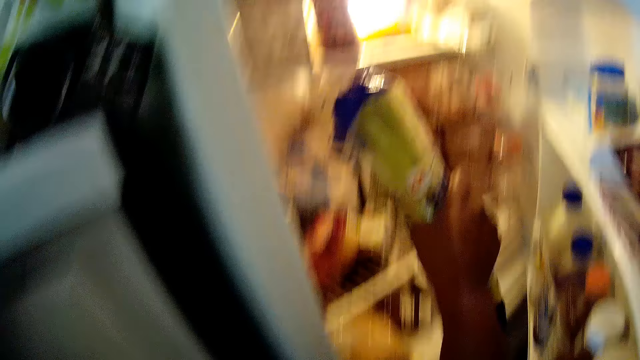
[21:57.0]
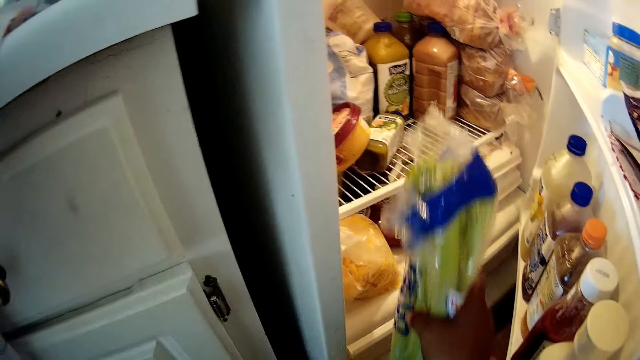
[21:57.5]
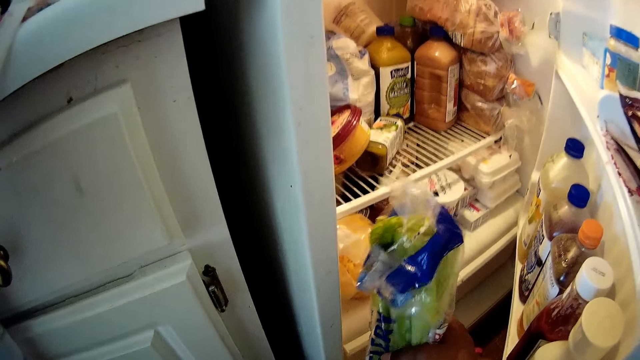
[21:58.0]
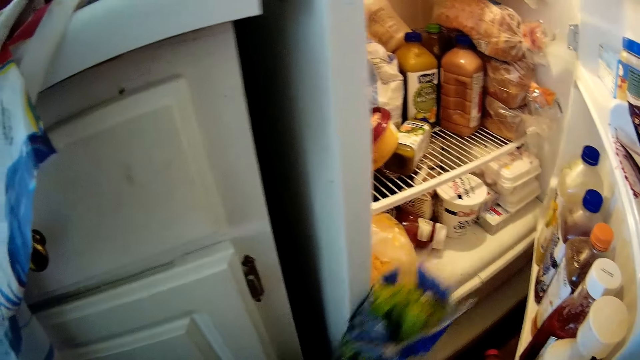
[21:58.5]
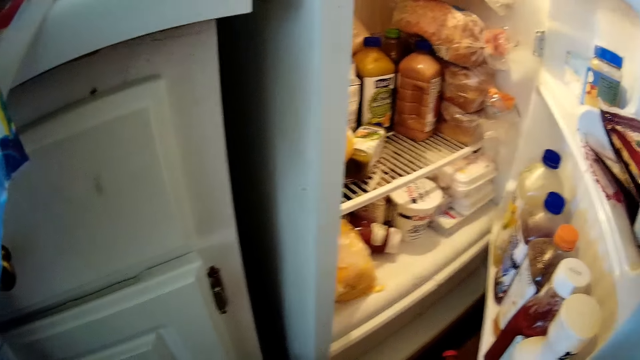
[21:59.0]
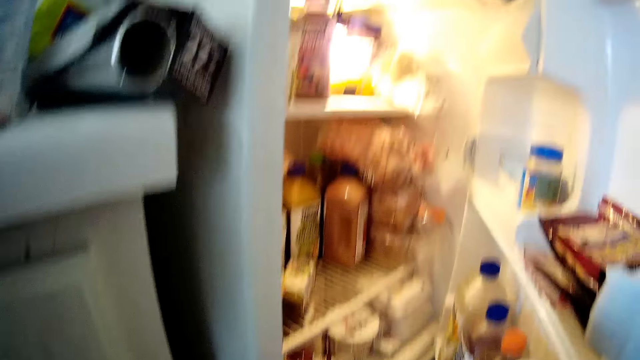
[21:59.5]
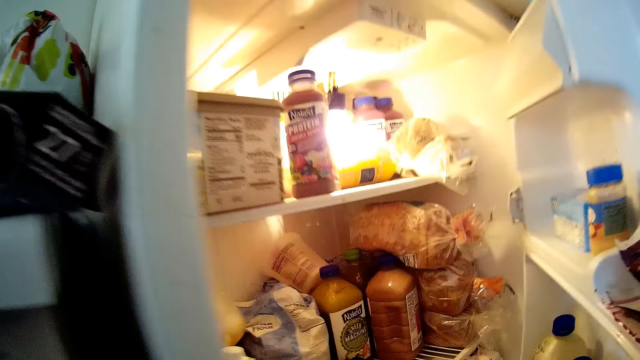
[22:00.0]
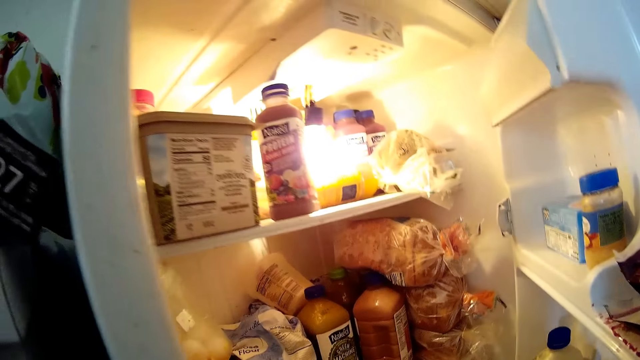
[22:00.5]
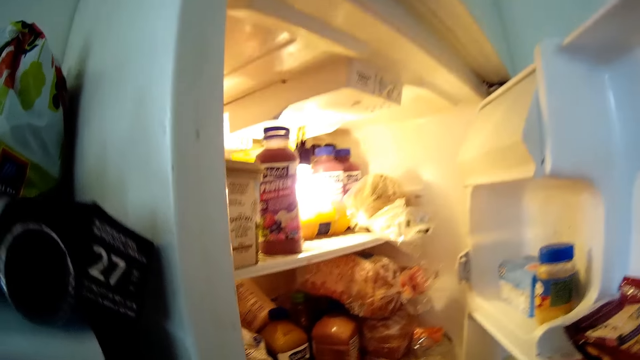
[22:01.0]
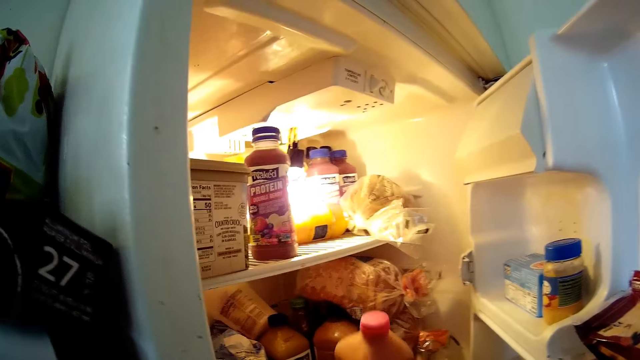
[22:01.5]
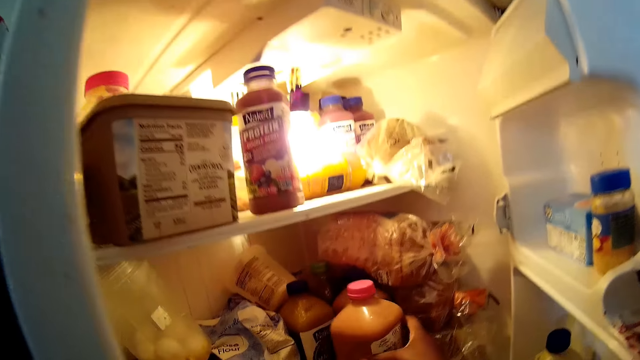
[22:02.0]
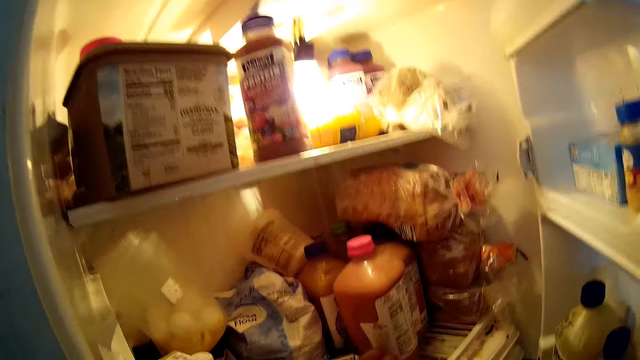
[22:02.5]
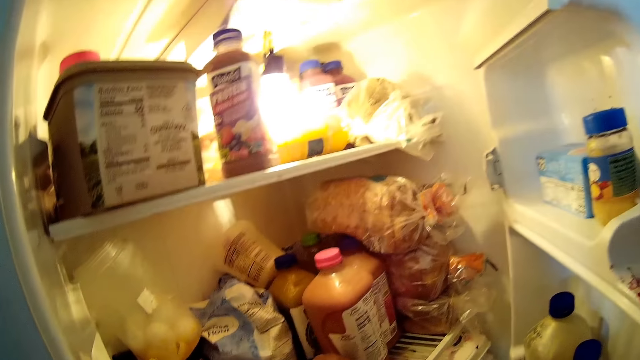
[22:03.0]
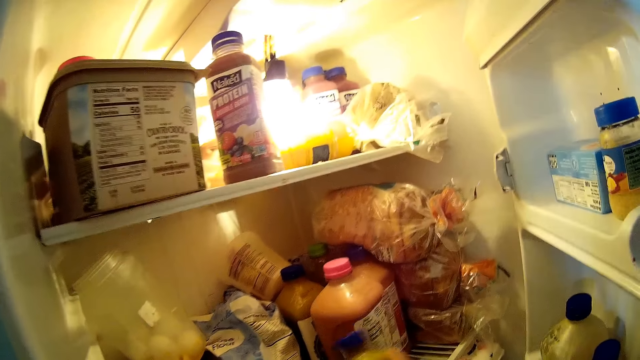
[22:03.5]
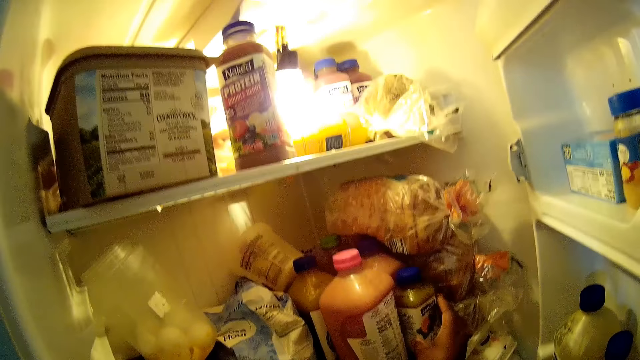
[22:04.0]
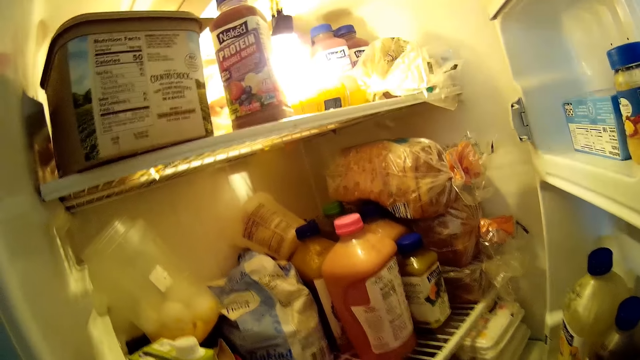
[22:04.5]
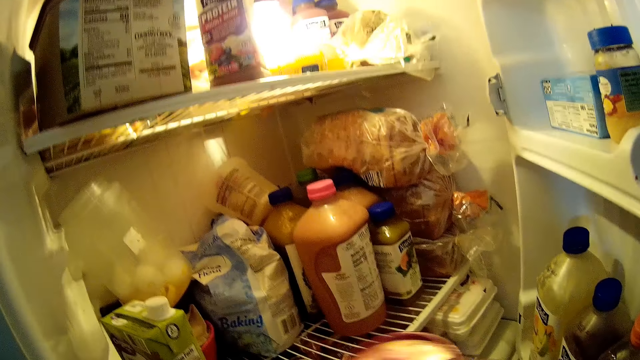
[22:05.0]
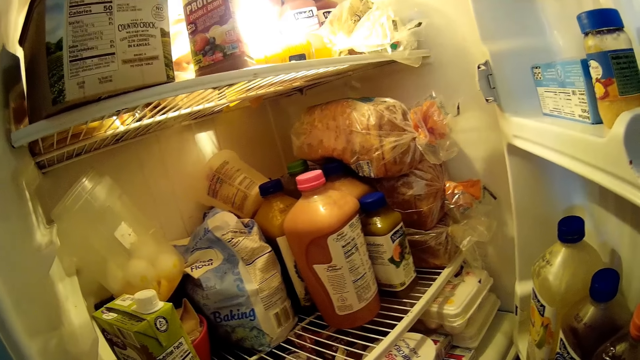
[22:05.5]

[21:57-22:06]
The camera wearer removes a vegetable from the fridge. They put the vegetable inside the bag. They organize the fridge.

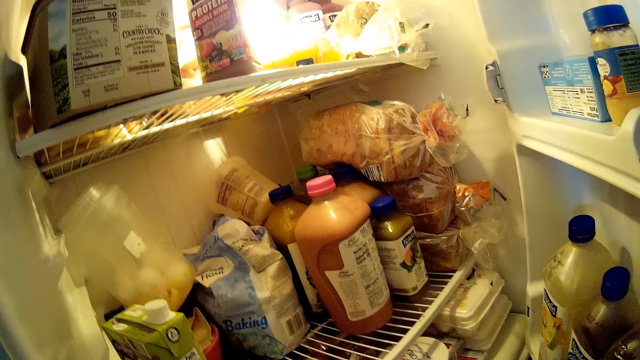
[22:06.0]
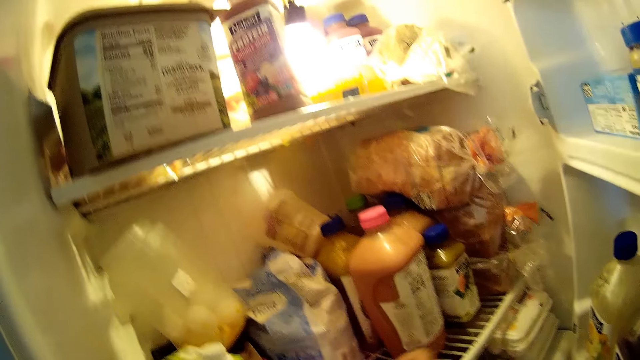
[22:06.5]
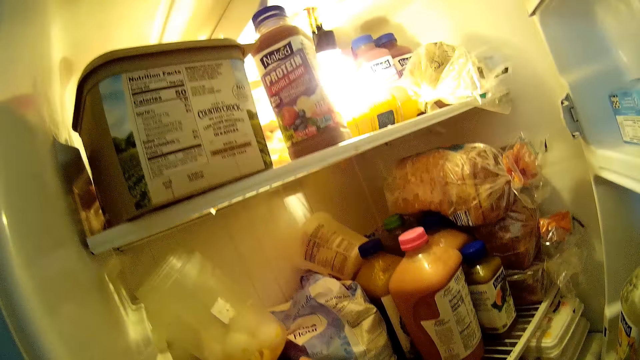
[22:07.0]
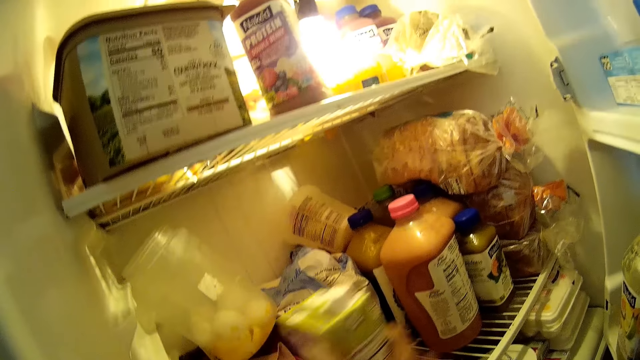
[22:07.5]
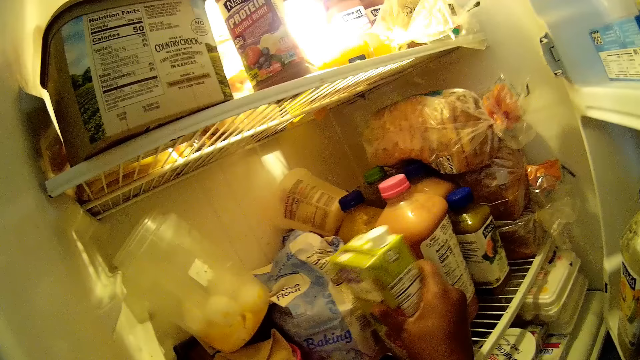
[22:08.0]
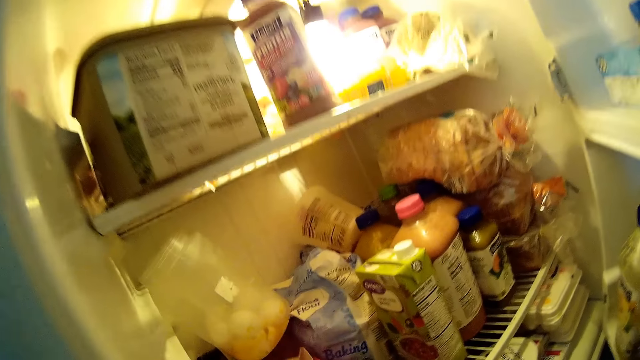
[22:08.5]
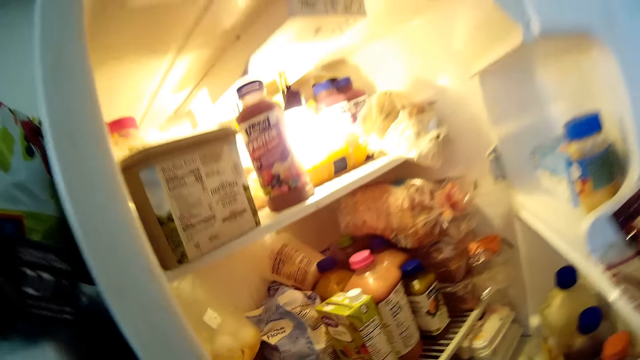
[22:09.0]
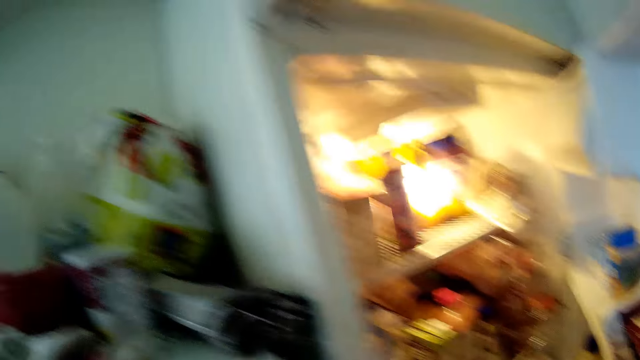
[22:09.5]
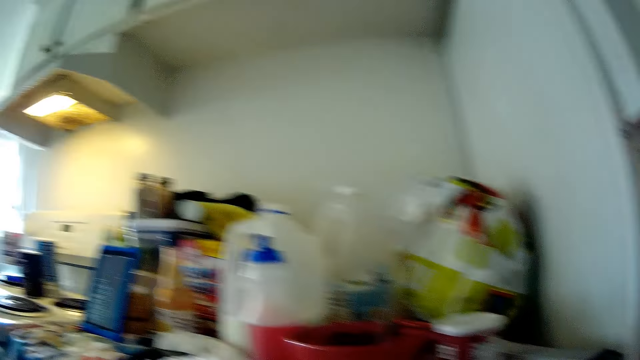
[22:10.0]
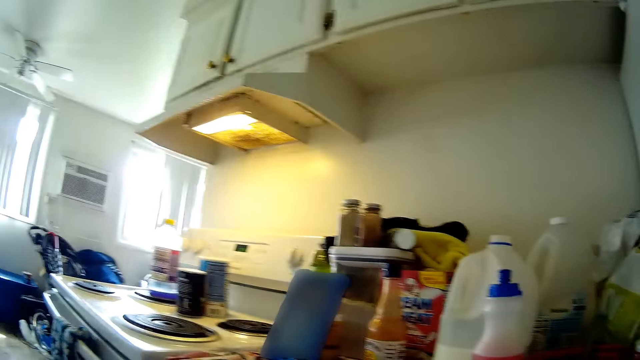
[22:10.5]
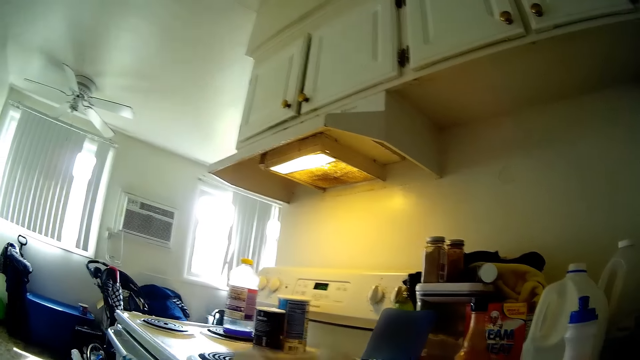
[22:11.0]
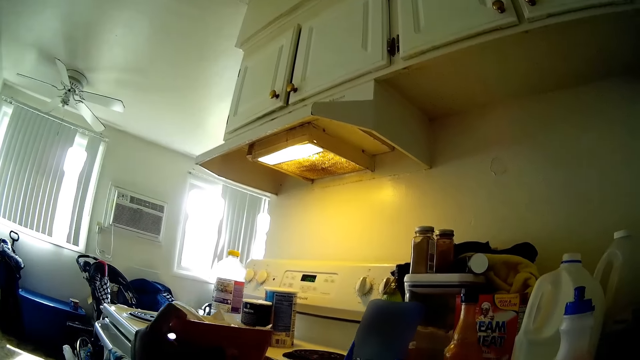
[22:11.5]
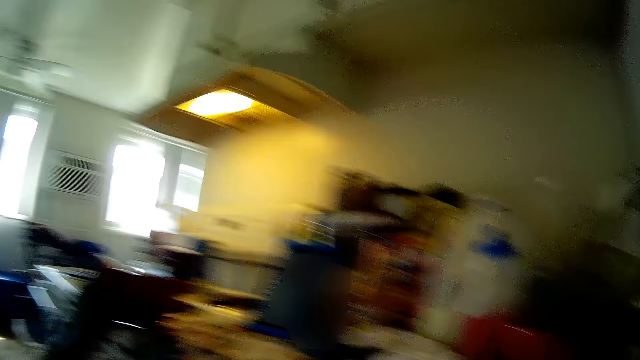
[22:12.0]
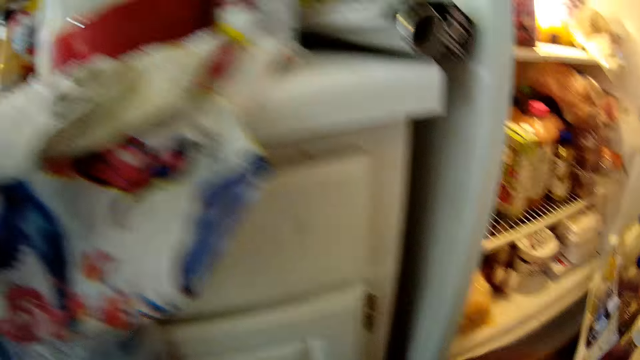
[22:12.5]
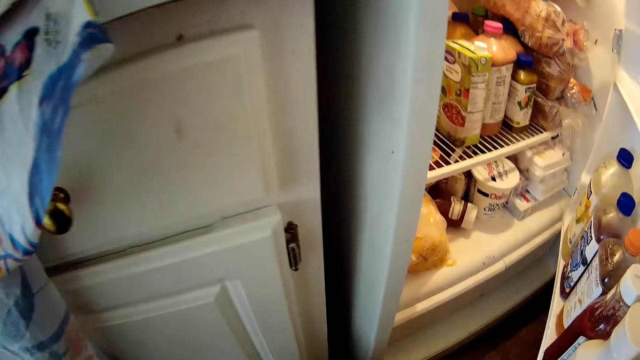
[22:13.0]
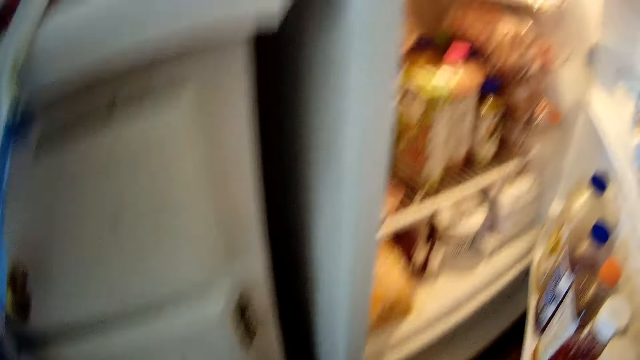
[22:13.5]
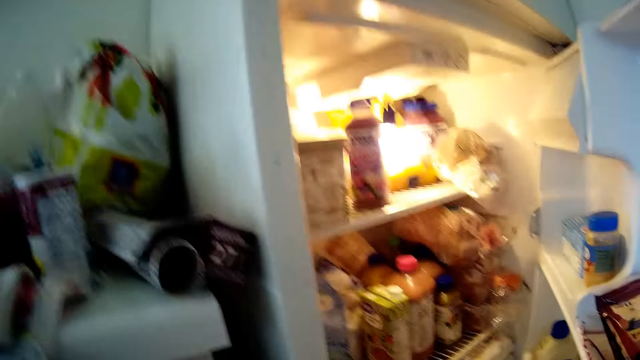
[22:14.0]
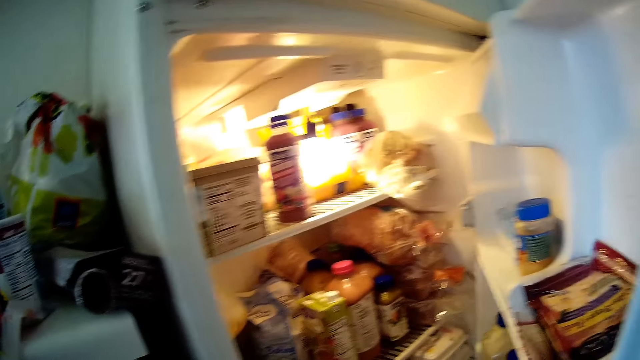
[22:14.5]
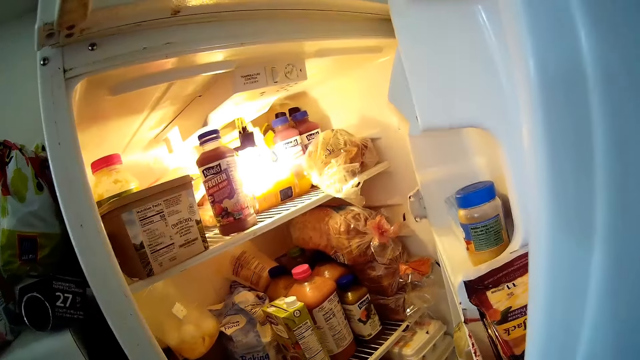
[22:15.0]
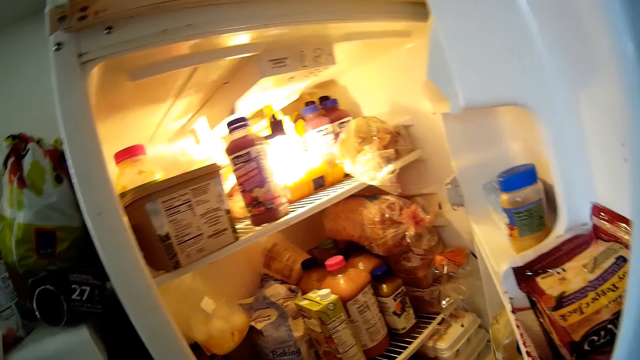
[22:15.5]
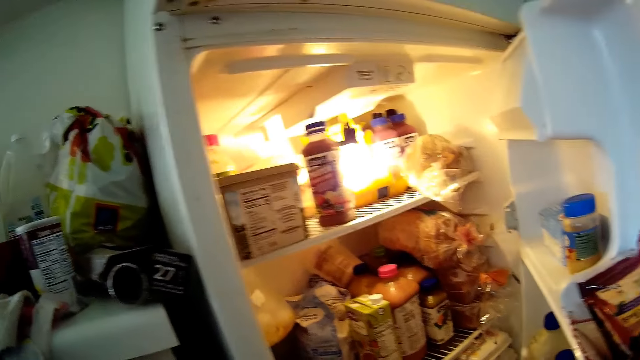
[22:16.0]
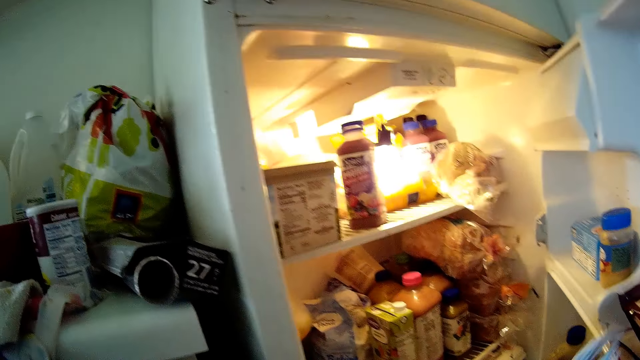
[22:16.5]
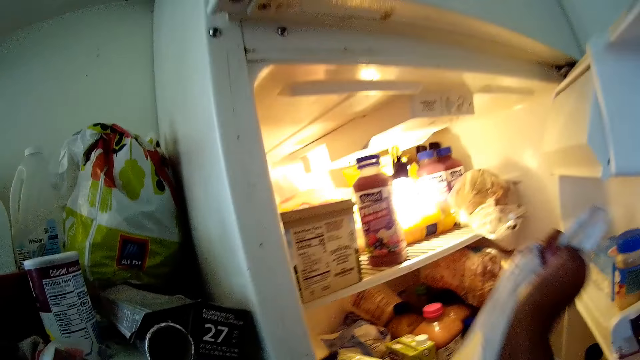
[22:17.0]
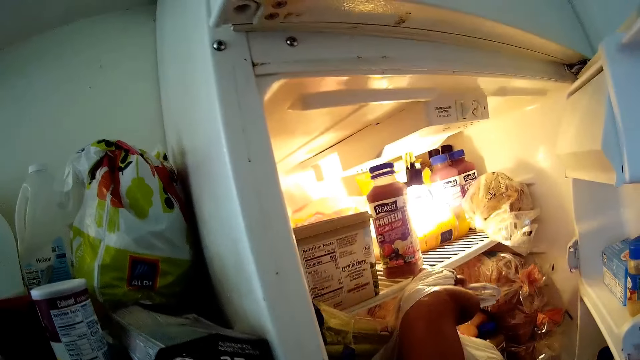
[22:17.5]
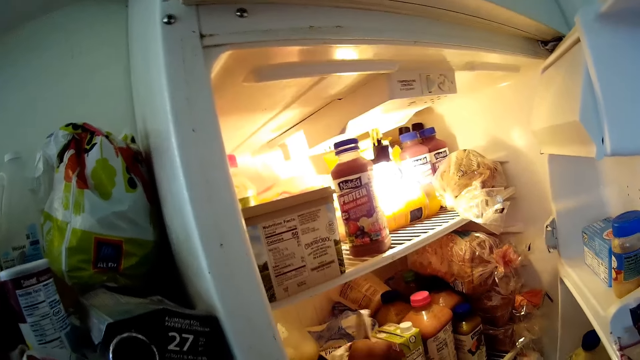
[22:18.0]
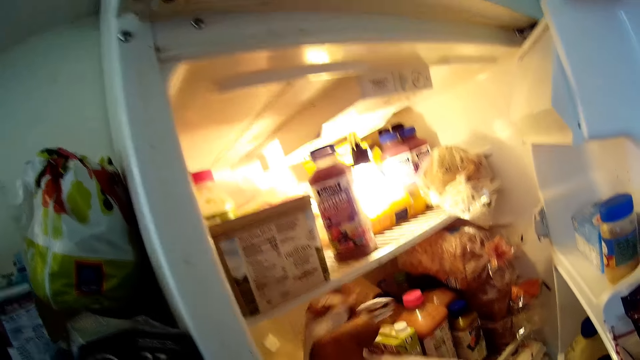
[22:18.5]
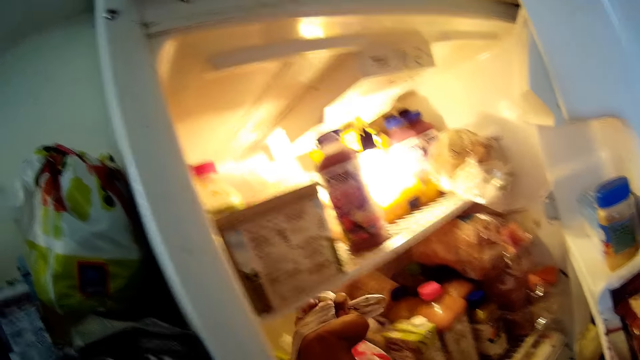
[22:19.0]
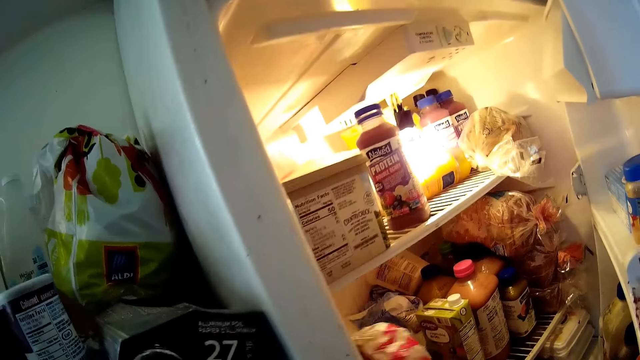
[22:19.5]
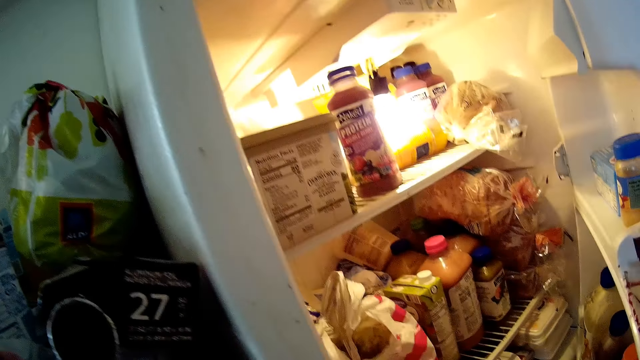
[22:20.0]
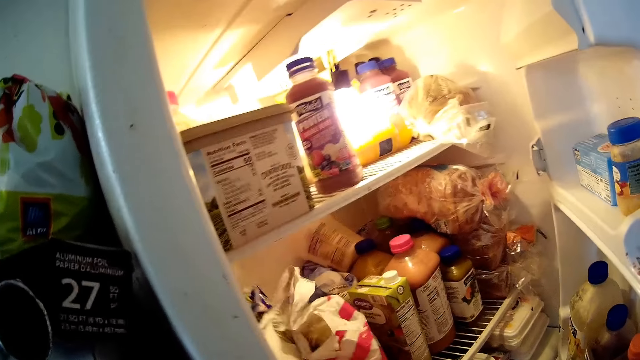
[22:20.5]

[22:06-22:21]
The camera wearer takes a bowl from the fridge. They drop the bowl on the gas cooker. They return the bag inside the fridge.
